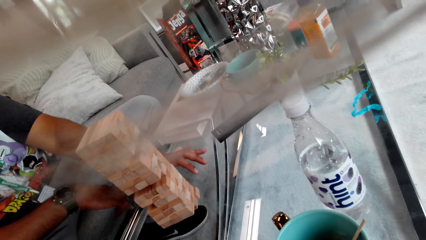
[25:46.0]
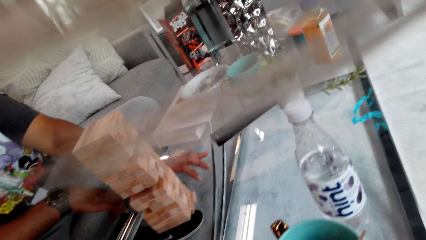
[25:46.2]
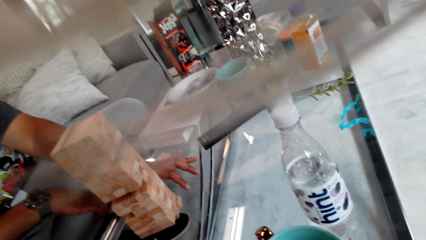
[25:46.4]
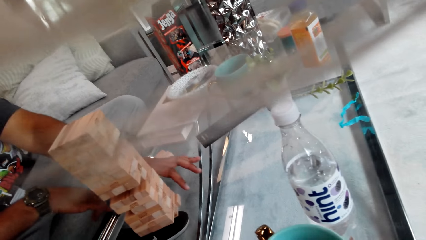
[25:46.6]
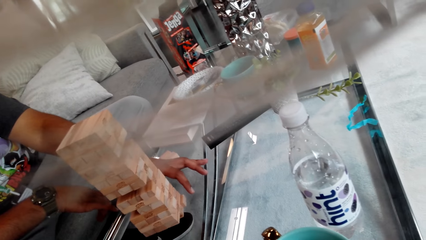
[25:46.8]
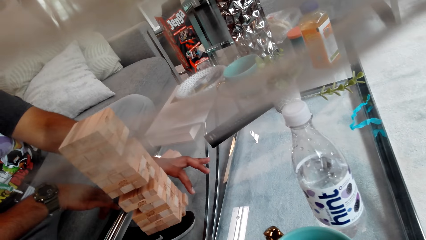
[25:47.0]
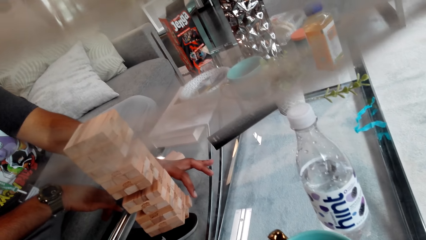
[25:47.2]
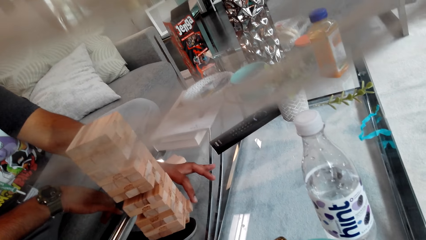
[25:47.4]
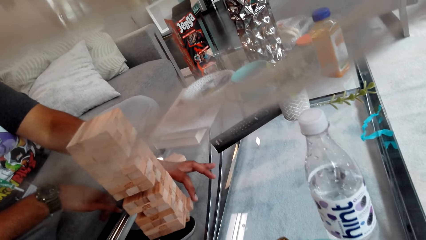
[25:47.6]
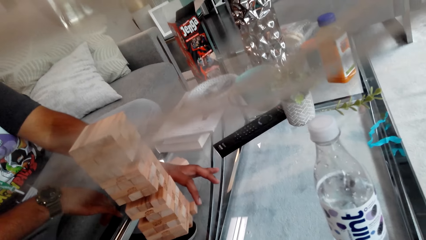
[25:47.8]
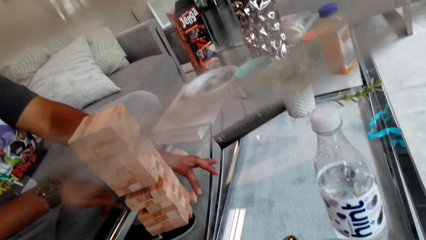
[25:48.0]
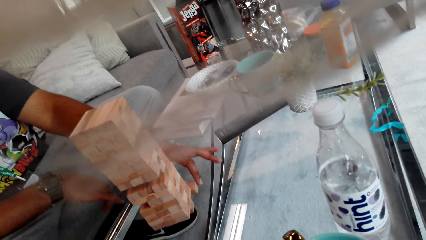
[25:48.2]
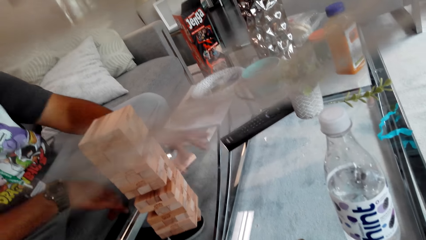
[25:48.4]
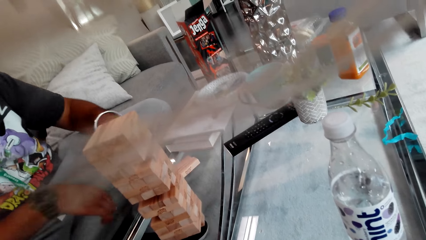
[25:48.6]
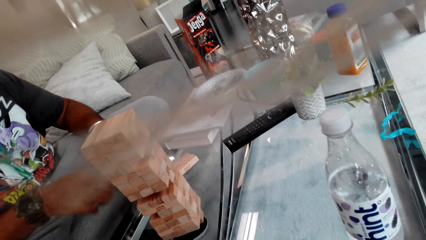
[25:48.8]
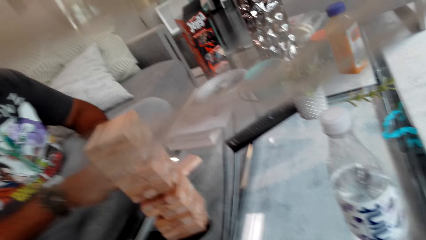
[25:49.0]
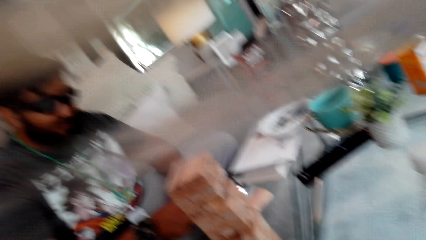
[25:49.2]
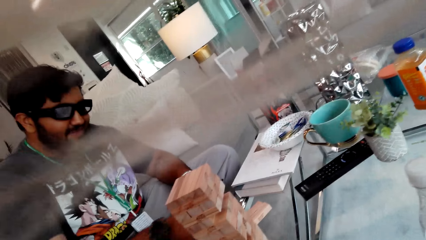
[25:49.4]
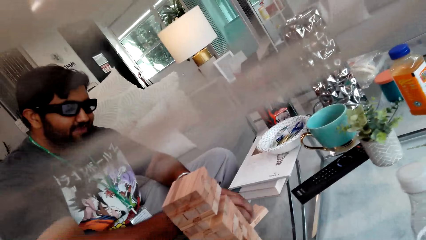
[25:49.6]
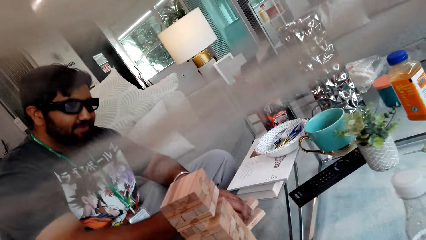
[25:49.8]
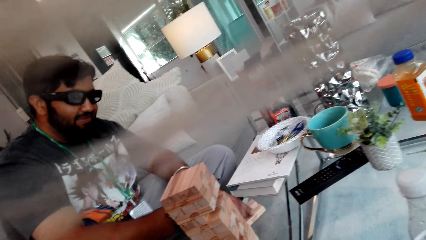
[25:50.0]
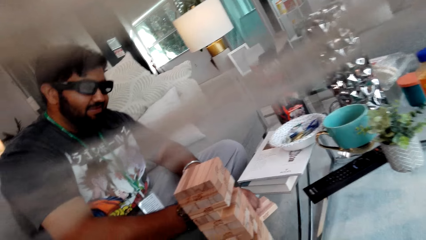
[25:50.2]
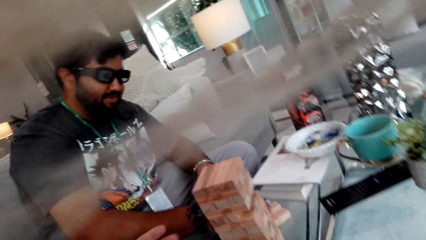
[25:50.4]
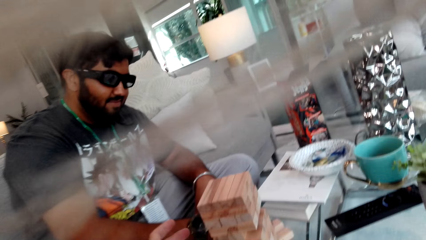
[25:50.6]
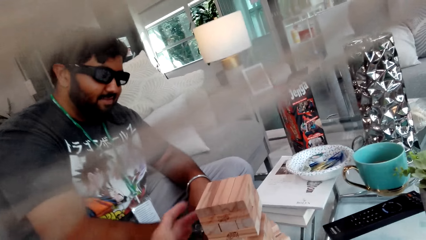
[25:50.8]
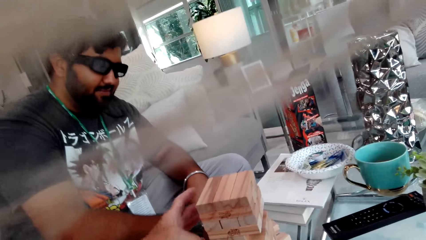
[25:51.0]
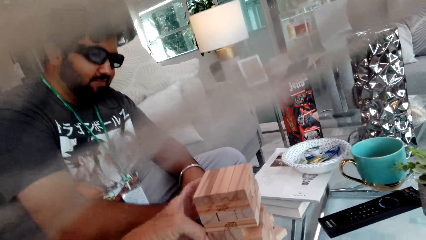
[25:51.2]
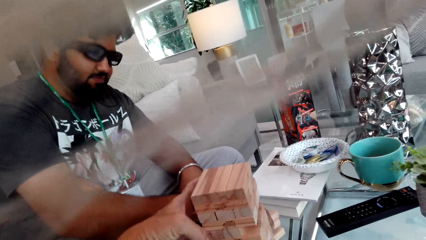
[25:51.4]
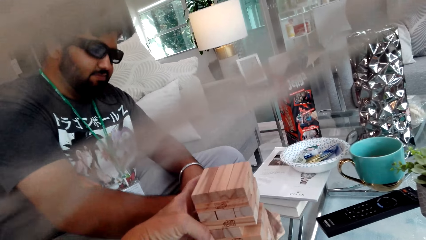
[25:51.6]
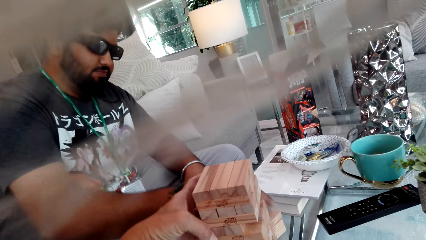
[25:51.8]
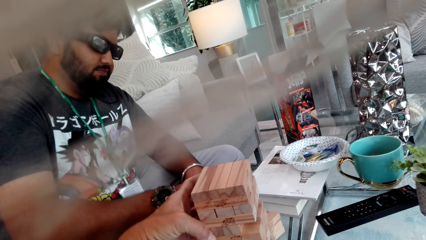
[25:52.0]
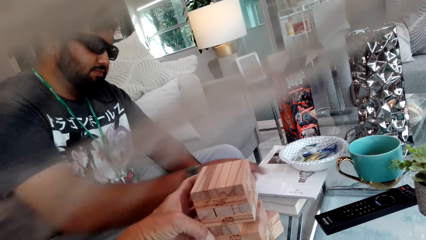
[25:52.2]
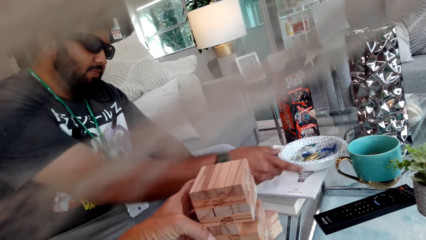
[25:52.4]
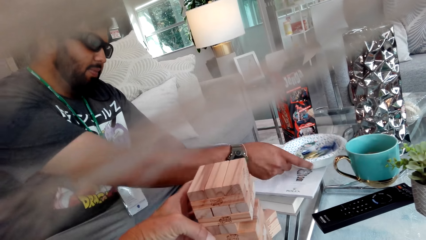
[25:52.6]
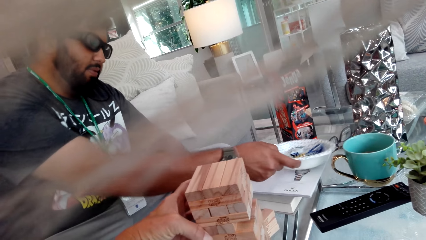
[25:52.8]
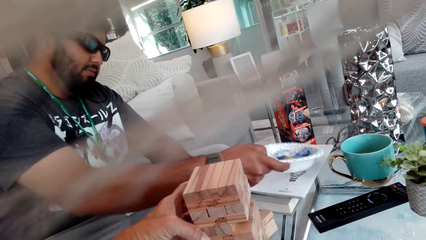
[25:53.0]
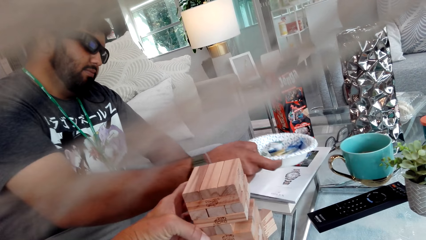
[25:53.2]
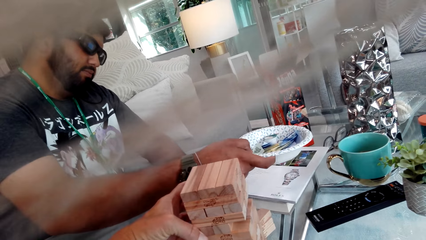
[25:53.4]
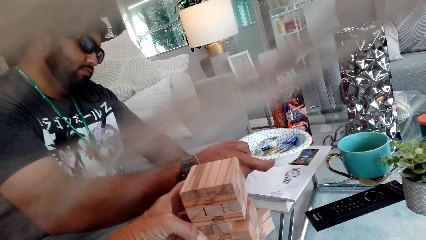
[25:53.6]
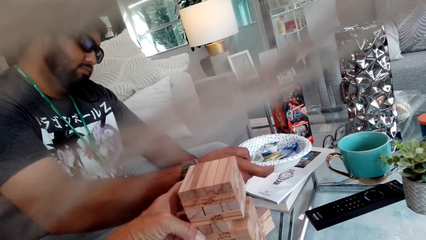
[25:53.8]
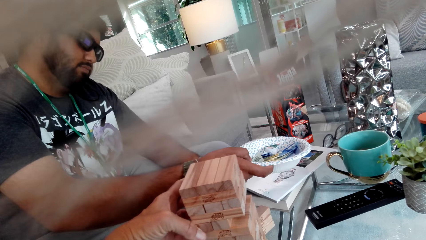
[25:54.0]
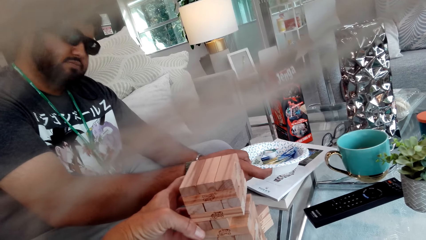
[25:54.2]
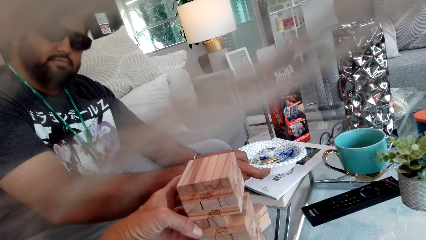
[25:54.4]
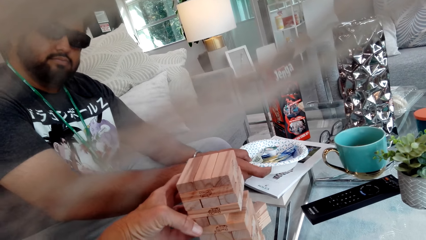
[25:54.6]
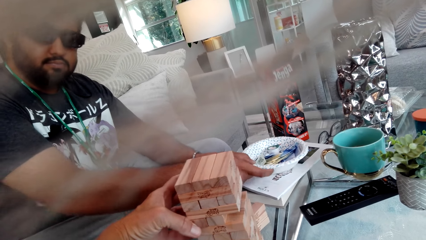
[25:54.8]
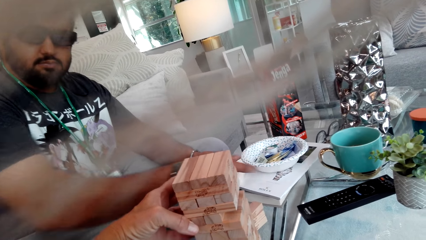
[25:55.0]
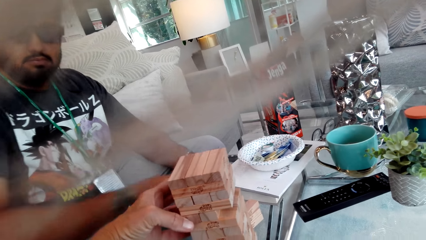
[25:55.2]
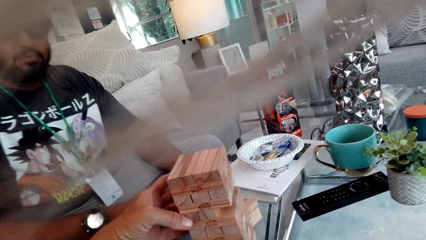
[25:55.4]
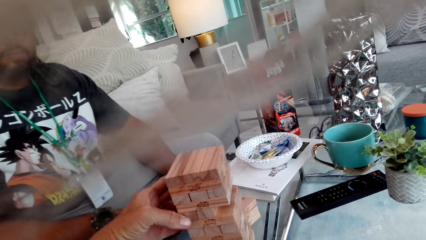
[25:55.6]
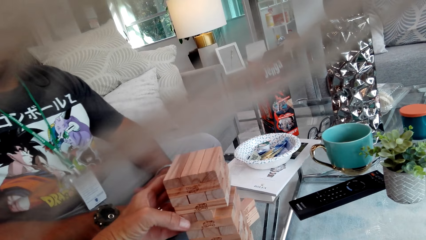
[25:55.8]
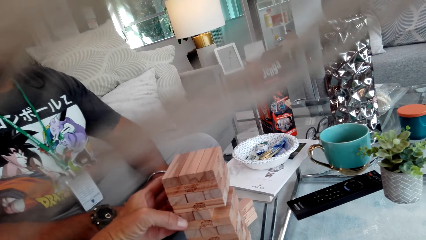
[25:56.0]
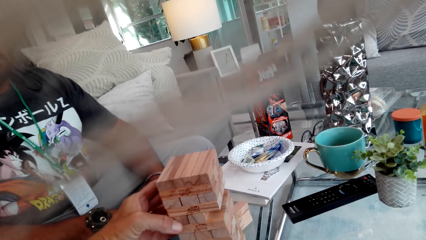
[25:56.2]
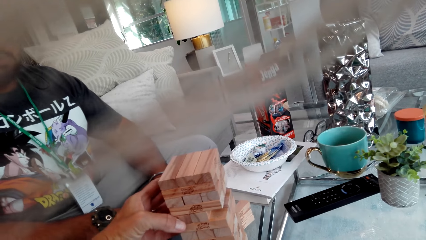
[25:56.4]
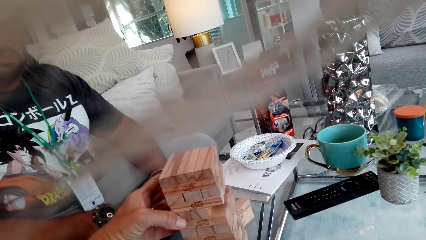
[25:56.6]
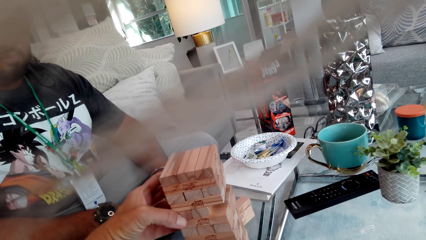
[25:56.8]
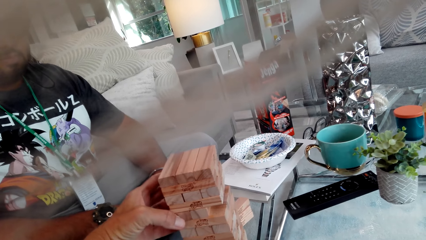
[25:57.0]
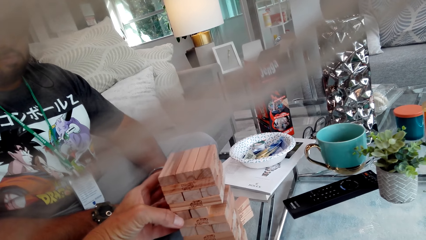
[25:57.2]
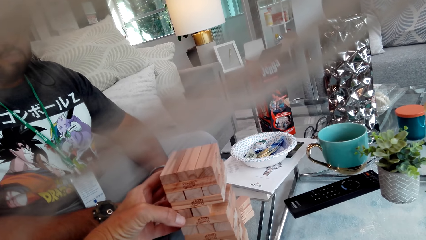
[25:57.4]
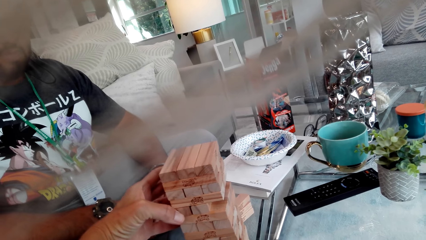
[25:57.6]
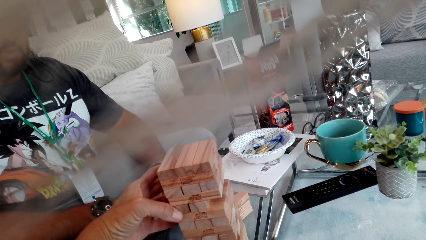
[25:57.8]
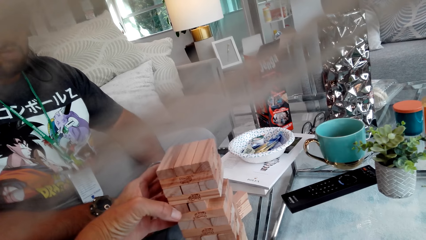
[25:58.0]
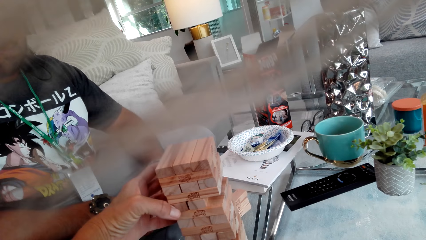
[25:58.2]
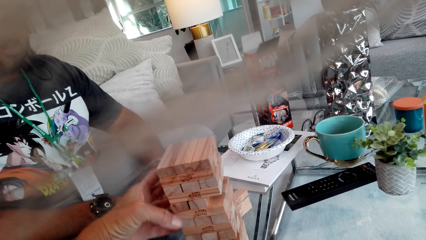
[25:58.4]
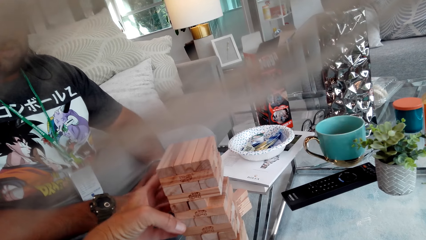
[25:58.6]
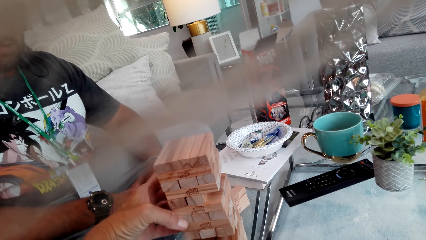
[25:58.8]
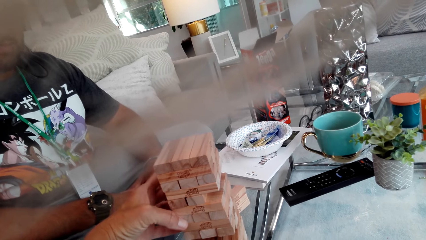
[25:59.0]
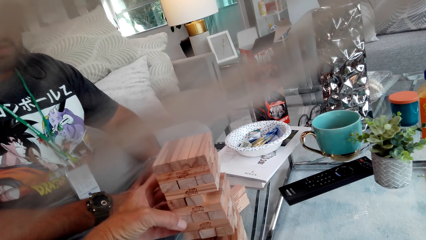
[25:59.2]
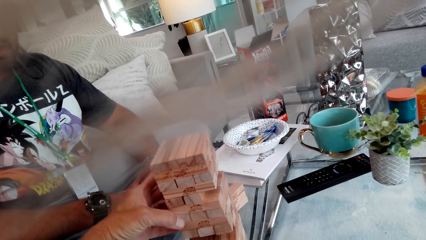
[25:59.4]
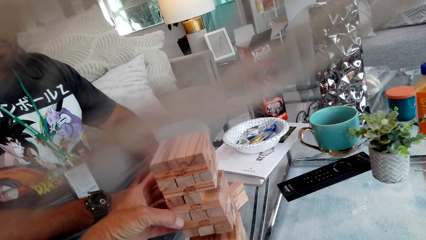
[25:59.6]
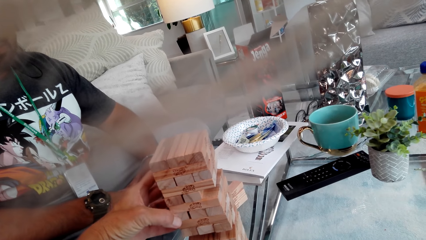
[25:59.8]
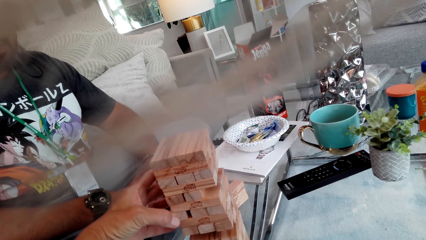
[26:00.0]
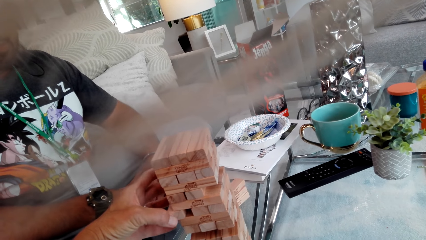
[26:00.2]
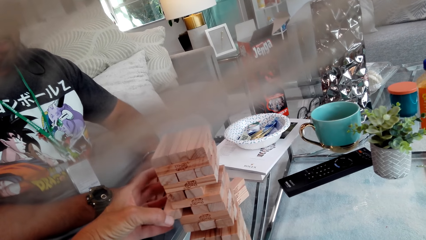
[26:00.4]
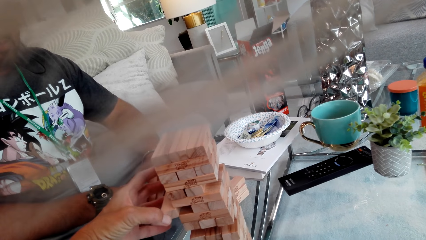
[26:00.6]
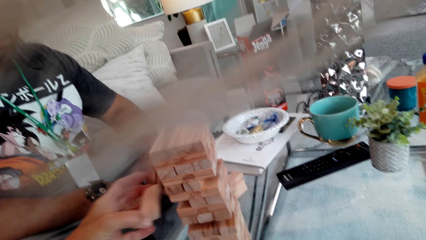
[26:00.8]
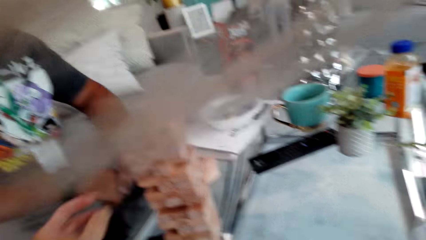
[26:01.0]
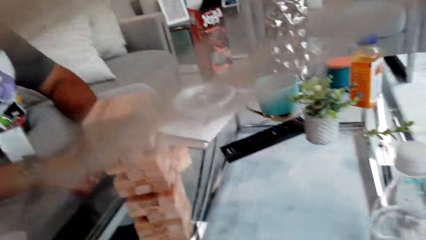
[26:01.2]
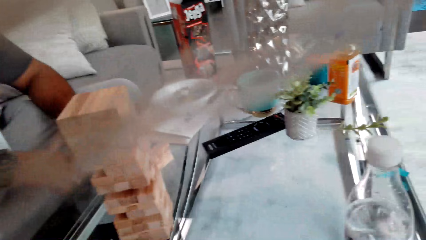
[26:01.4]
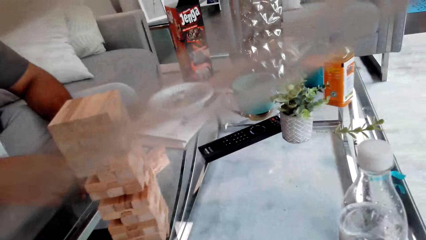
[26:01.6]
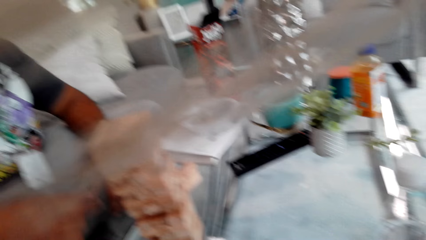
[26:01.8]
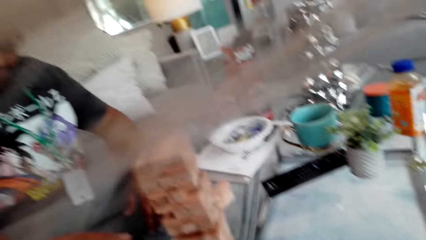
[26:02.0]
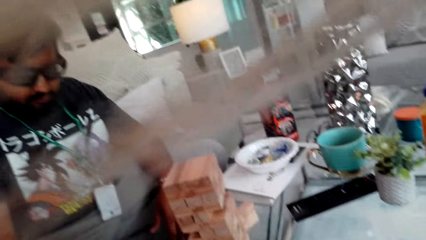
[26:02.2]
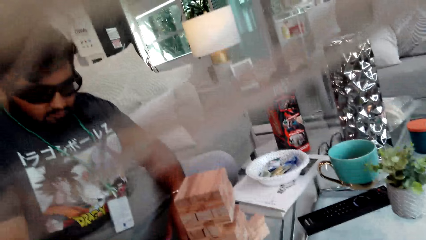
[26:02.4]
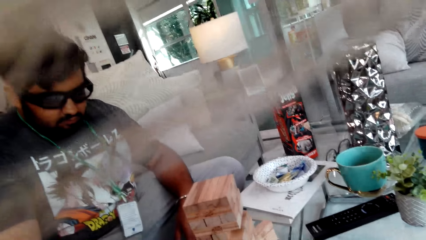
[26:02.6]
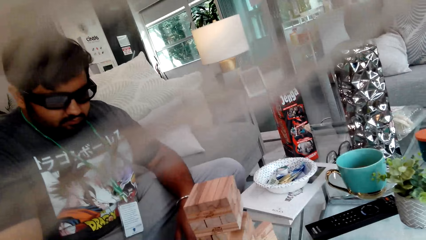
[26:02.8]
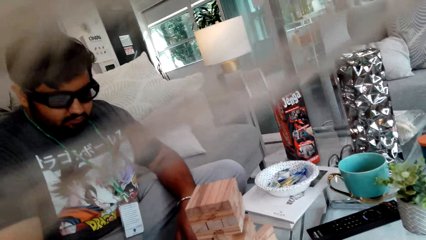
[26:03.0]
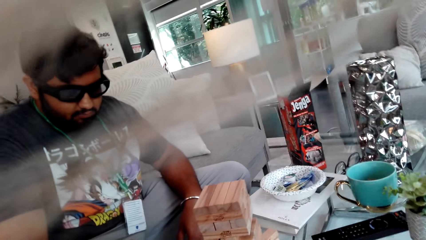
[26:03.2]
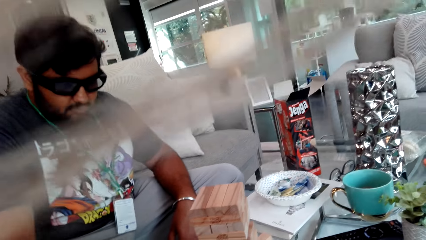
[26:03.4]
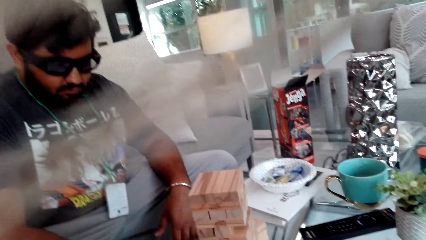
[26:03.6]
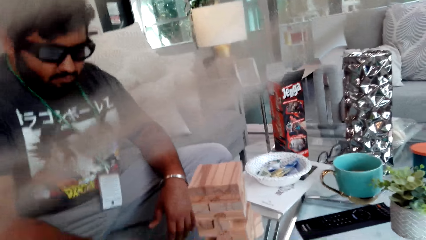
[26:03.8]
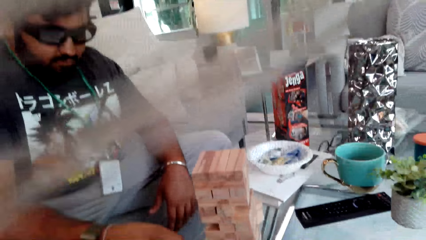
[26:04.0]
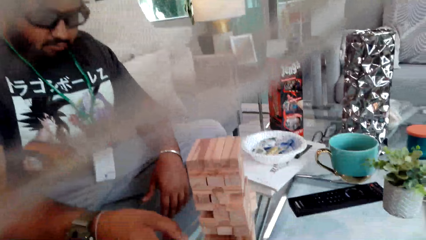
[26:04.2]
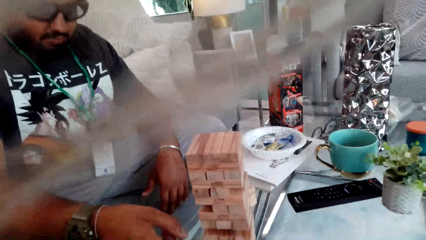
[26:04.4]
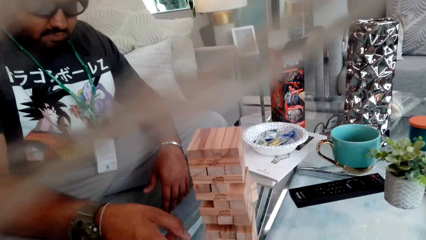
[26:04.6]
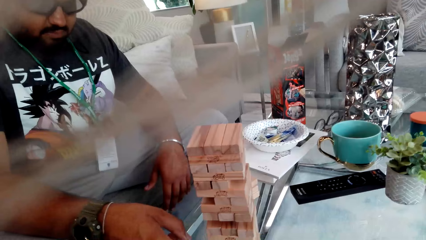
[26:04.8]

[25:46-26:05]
A man talks to the camera wearer. The man plays Jenga. He removes the wood block from the Jenga with his left hand. He puts the wood block on the table. The camera wearer laughs. He plays Jenga. The man carries a plate with his left hand and picks up the plate. He puts the plate on the table. The camera wearer talks to the man. The man talks to the camera wearer. The camera wearer removes the wood block from the Jenga with his left hand. He looks at the man.
